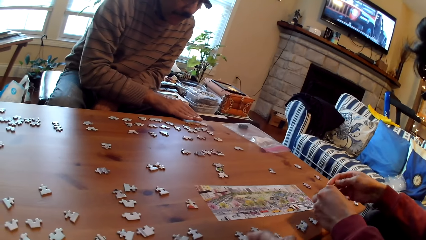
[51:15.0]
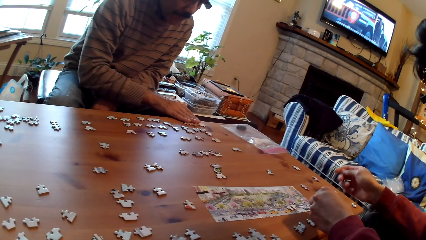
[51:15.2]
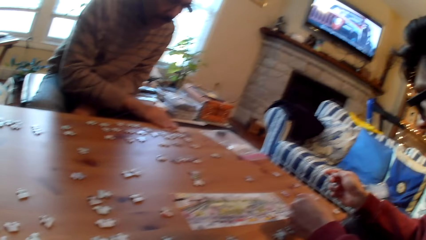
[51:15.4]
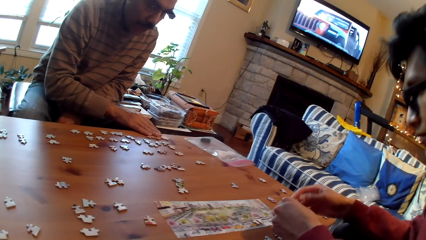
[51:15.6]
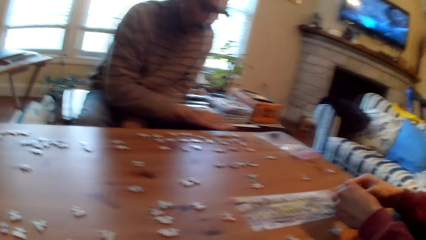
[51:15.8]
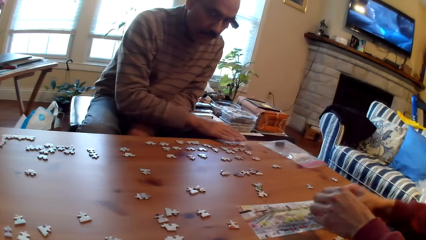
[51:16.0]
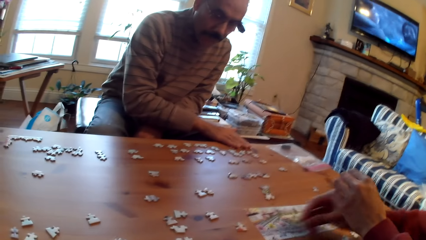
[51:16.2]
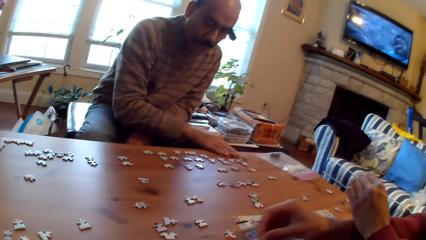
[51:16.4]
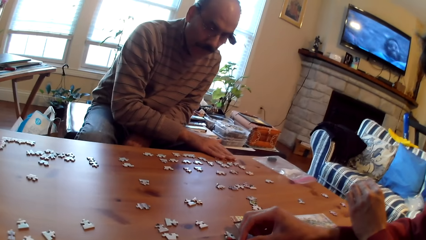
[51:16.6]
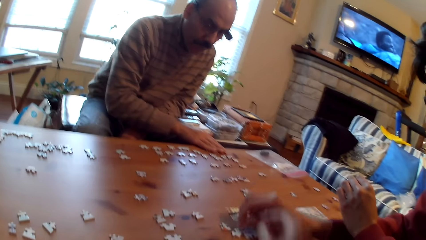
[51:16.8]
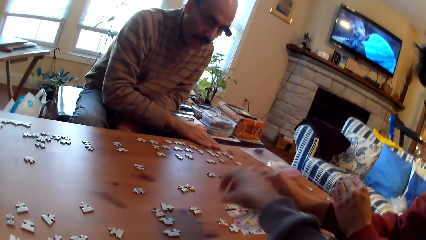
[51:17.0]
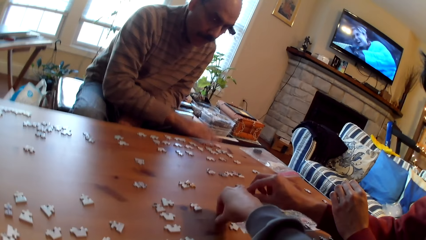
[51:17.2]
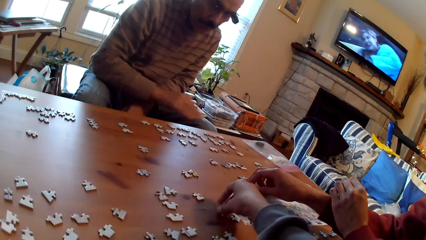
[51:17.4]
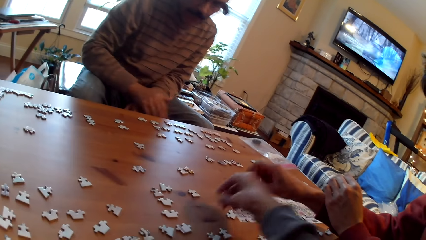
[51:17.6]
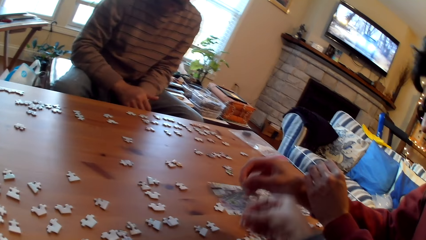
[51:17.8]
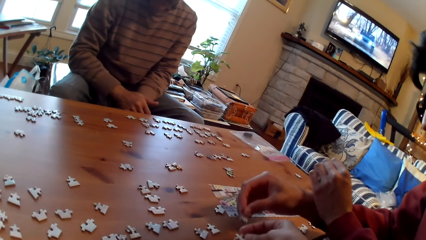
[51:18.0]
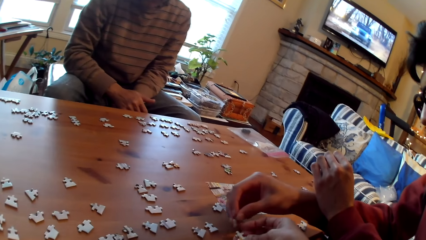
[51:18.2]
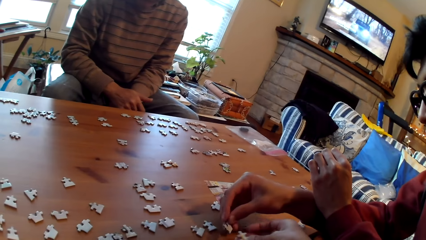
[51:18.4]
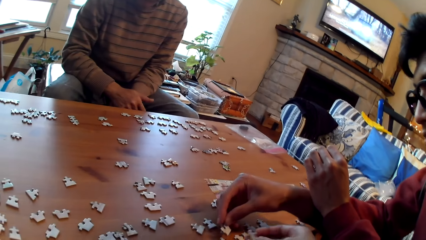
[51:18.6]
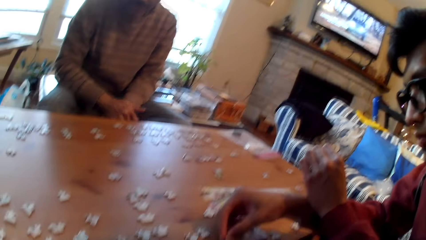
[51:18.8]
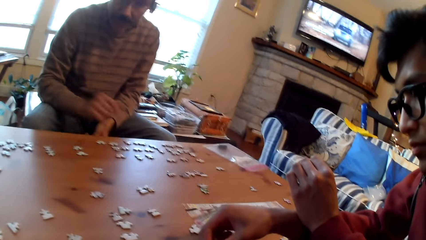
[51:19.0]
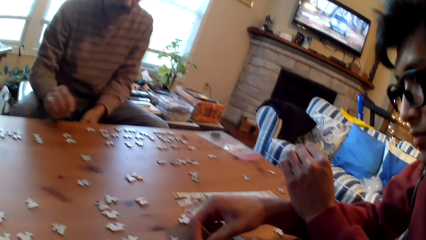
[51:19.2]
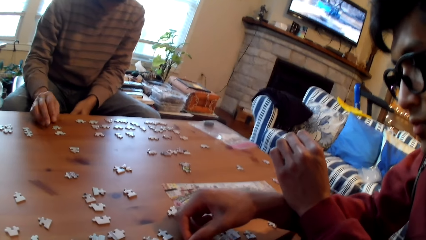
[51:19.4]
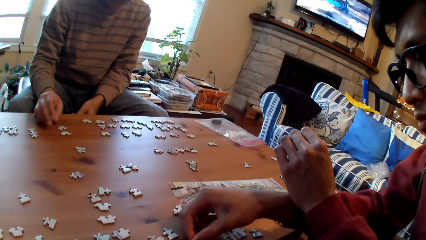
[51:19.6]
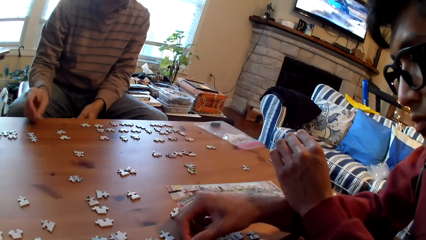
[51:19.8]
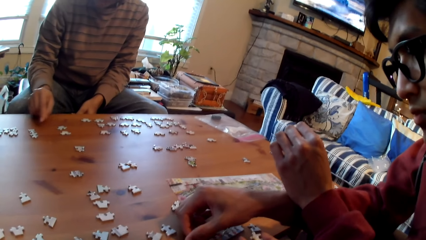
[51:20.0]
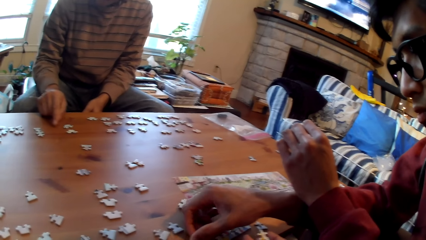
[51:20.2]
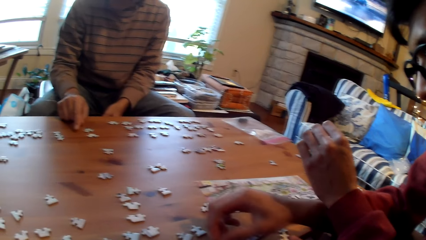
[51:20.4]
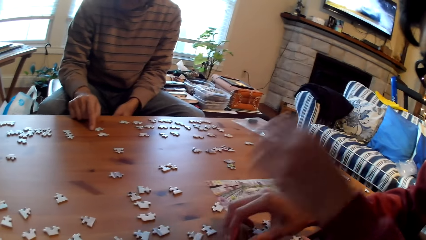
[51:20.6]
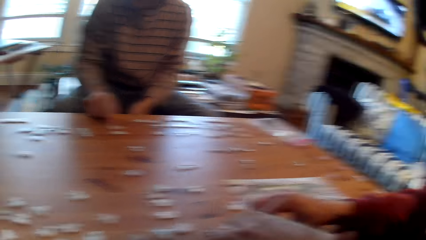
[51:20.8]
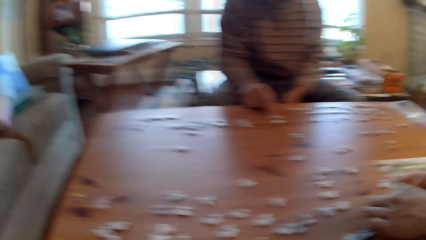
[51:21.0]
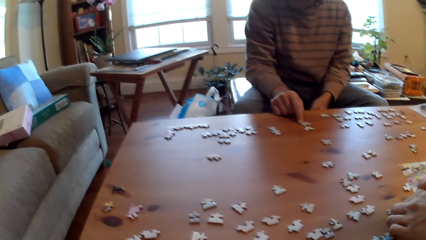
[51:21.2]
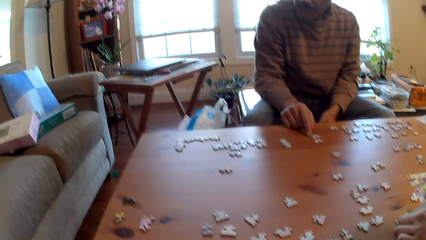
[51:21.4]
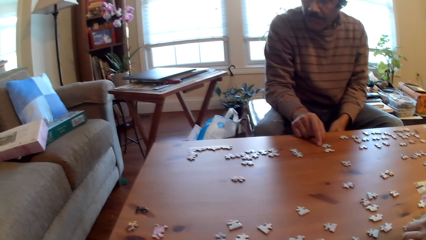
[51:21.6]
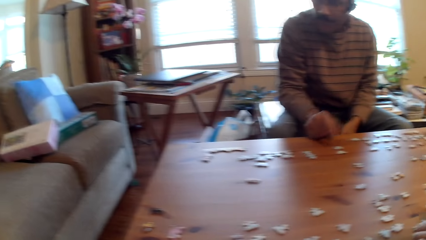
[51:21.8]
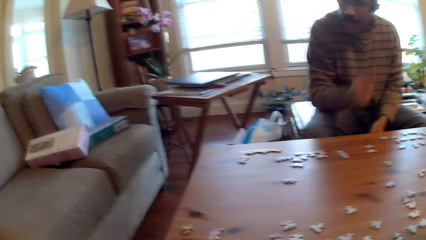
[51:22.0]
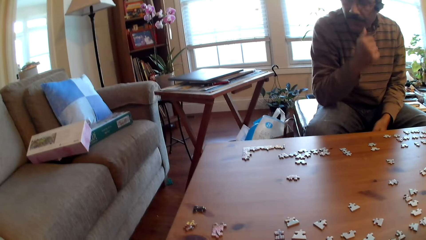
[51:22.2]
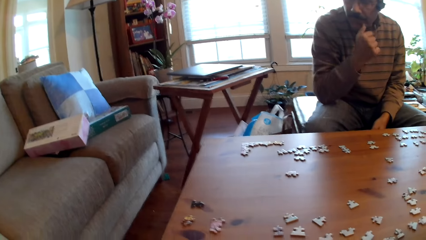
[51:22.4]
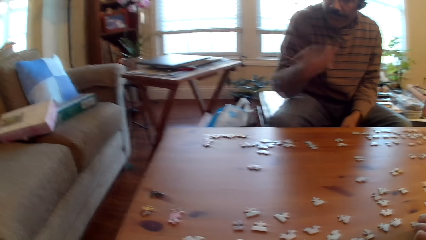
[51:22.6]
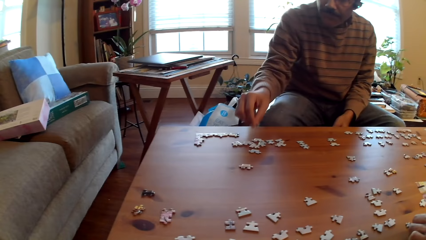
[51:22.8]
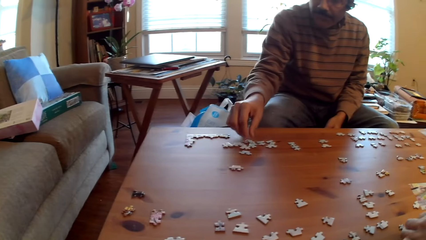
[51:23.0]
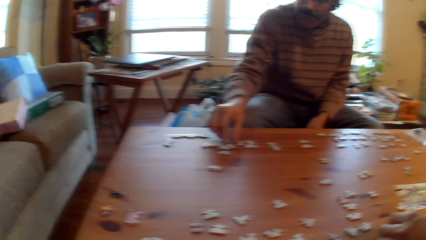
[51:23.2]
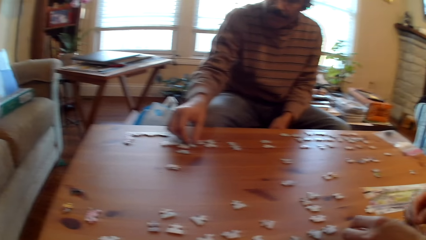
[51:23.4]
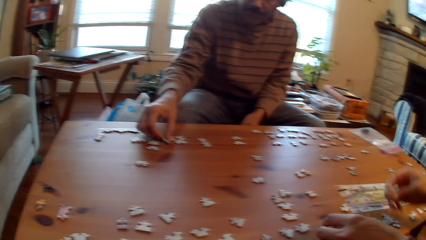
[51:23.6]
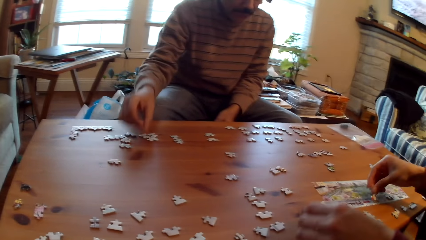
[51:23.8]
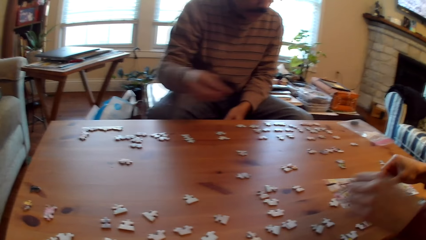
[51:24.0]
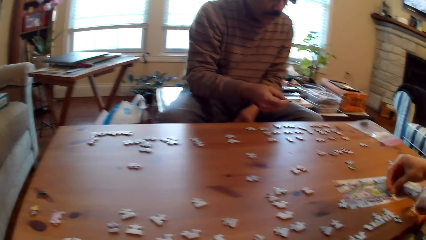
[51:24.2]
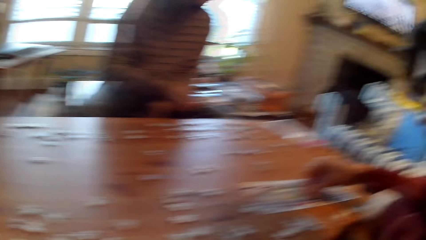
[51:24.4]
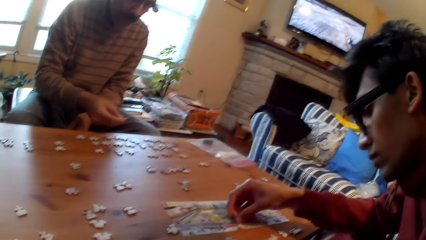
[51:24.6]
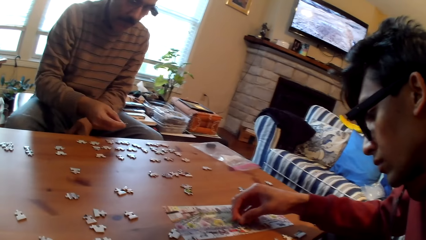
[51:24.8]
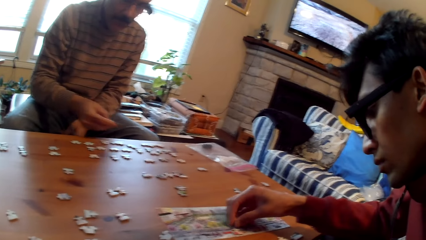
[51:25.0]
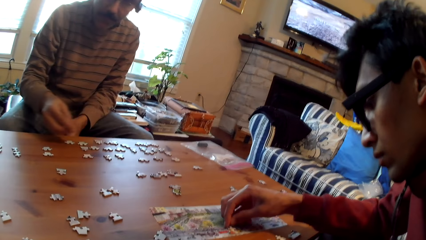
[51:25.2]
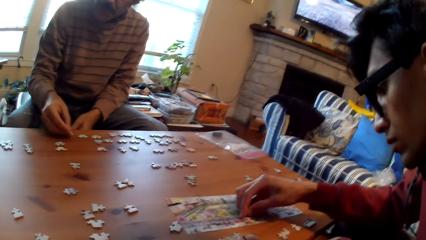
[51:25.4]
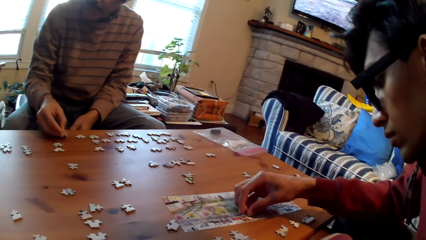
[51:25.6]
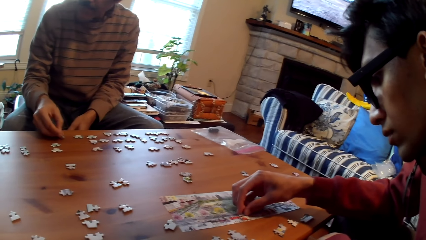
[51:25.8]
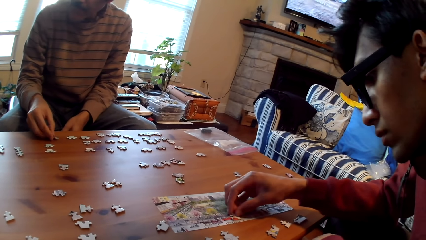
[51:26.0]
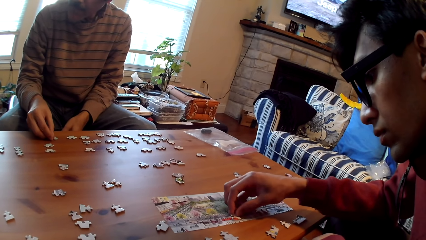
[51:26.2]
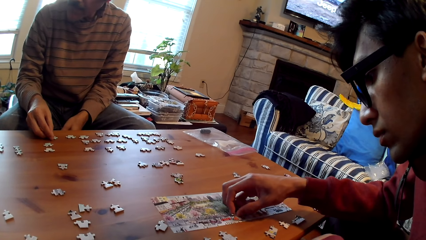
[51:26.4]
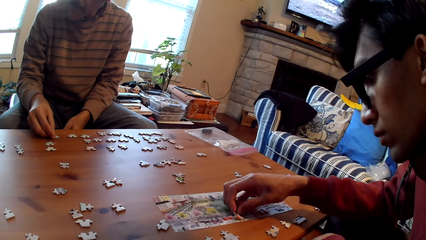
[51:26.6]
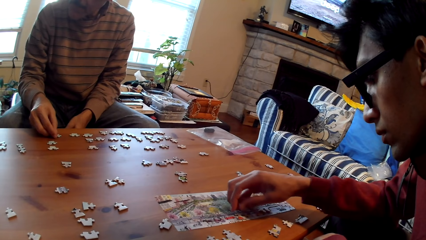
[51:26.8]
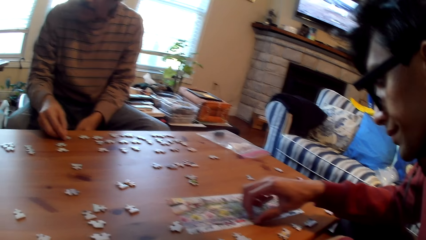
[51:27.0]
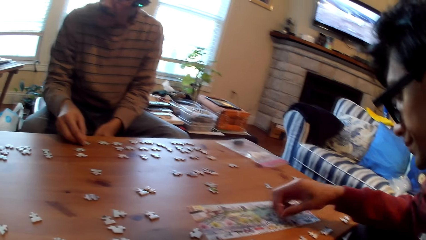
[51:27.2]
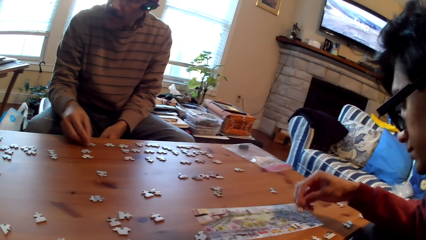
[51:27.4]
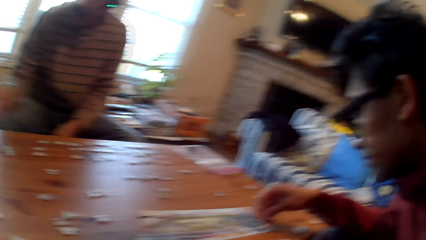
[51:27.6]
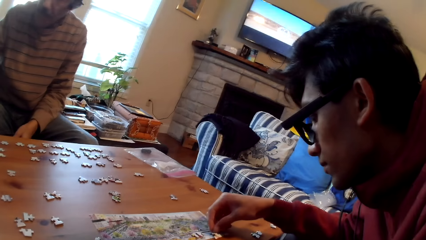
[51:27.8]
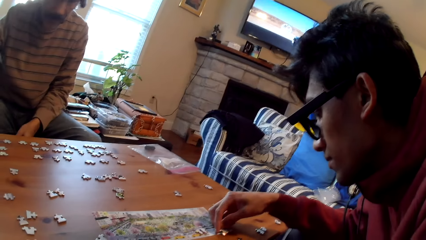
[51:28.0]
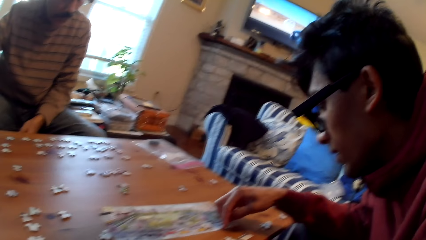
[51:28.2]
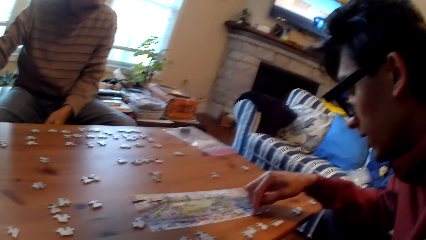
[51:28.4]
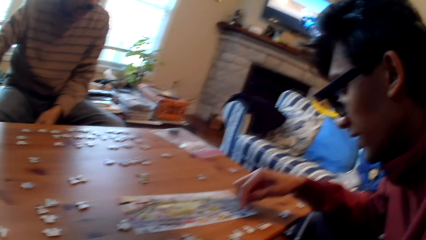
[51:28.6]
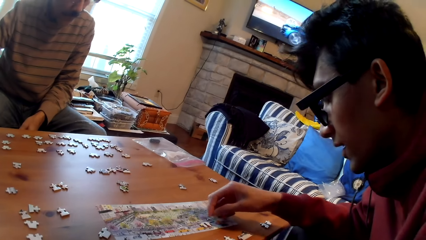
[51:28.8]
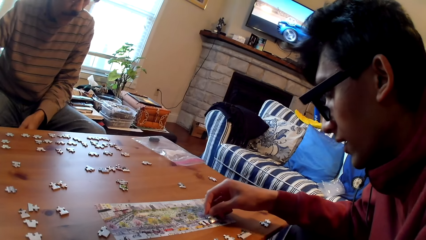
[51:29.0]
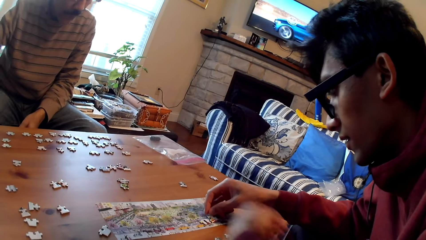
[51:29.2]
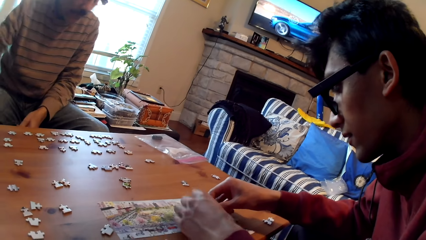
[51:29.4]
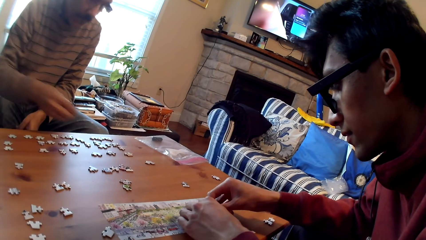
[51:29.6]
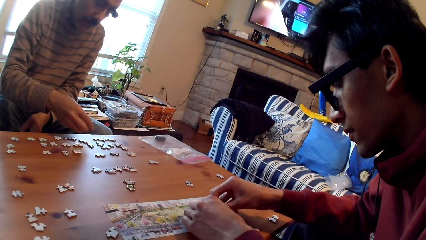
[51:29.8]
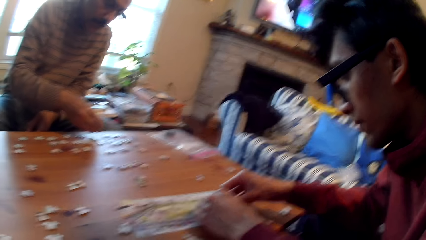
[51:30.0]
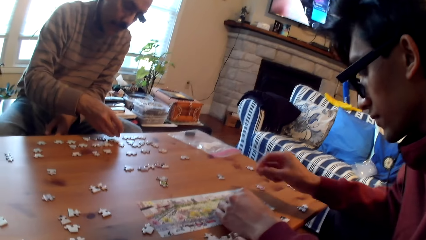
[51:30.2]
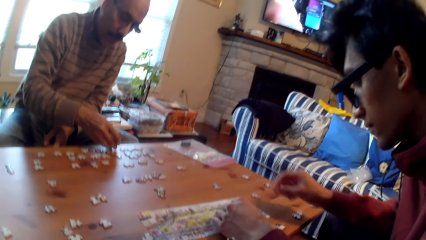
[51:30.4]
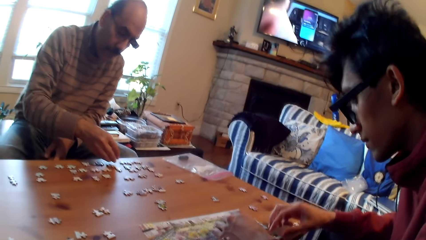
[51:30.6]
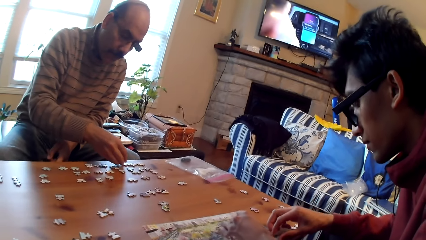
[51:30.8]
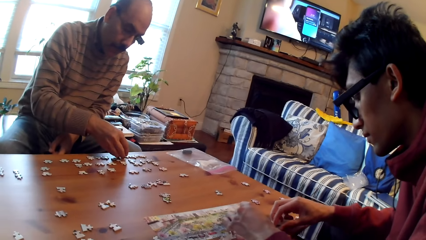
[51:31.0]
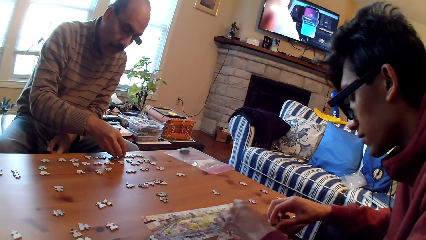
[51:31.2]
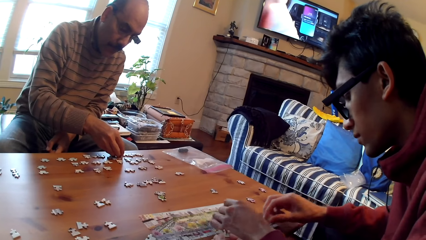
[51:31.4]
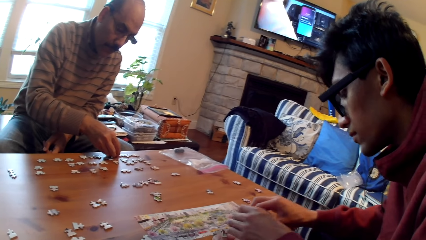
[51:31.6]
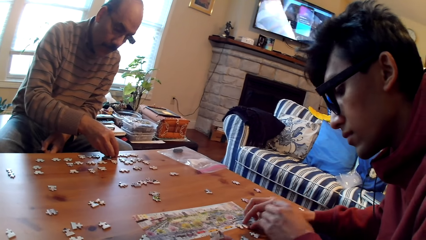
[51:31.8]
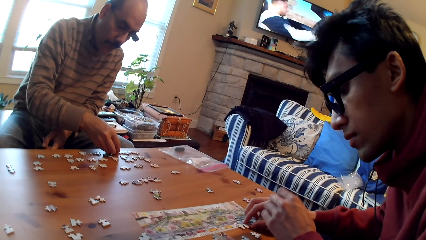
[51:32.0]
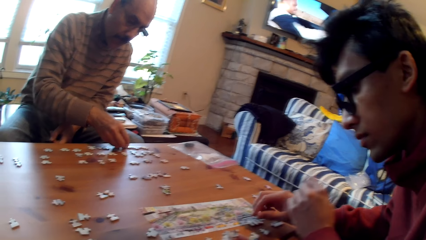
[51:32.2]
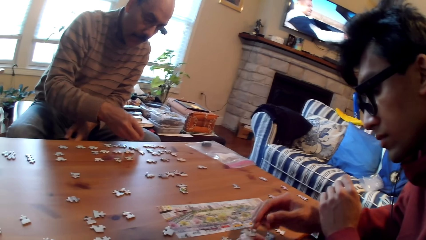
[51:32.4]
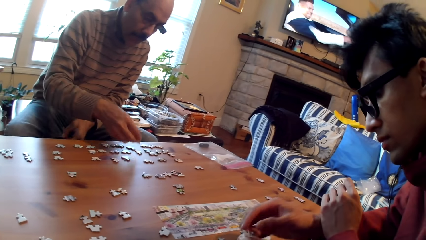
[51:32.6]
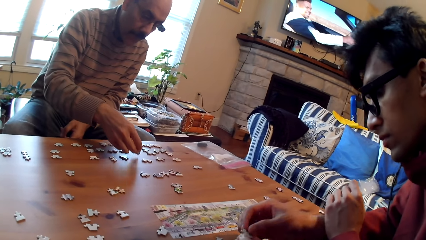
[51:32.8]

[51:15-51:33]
The camera wearer picks up a card. A man places a card on the table. The camera wearer looks around the table. A person arranges the puzzle pieces on the table. Another man picks up a card from the table and places a card on the table. Another person arranges the puzzle pieces on the table. The second man arranges cards on the table.
